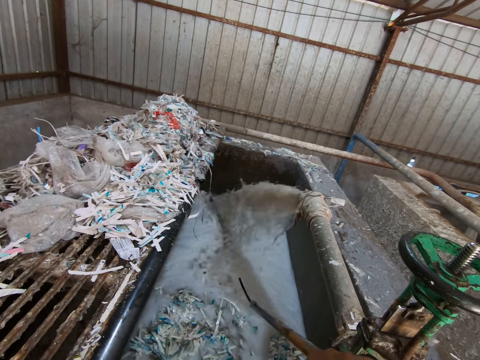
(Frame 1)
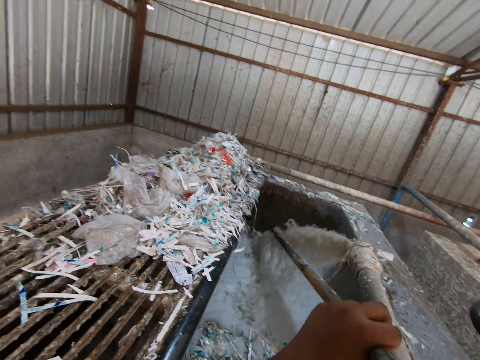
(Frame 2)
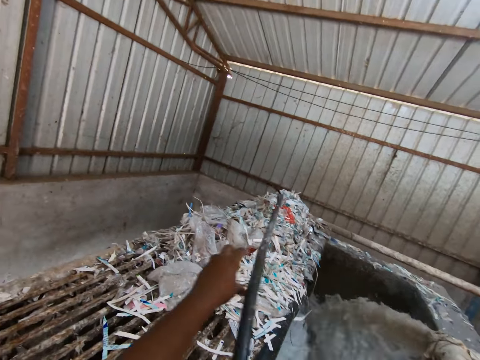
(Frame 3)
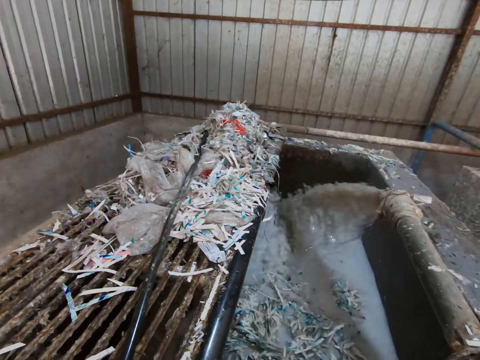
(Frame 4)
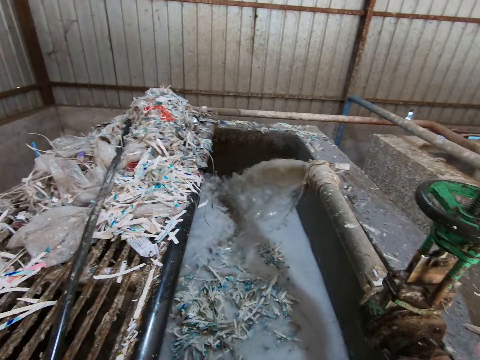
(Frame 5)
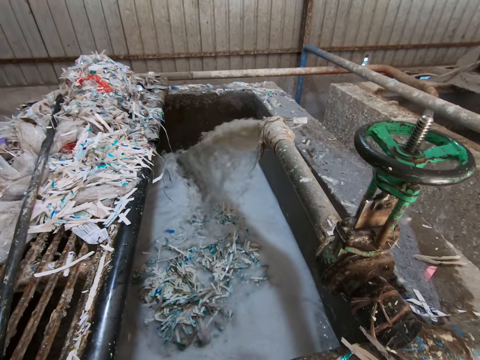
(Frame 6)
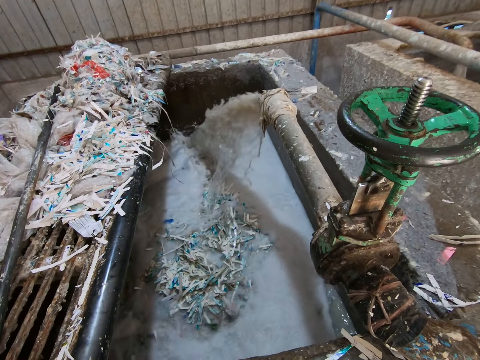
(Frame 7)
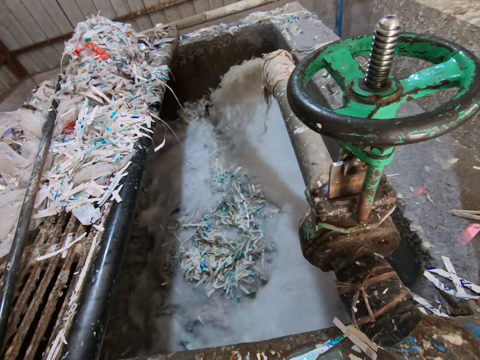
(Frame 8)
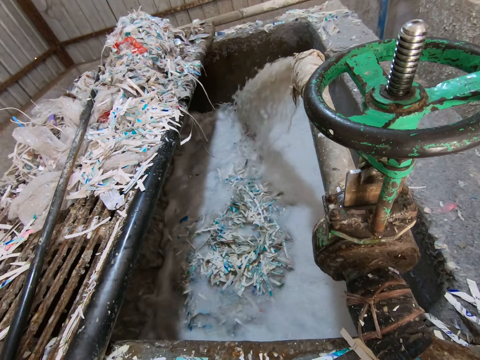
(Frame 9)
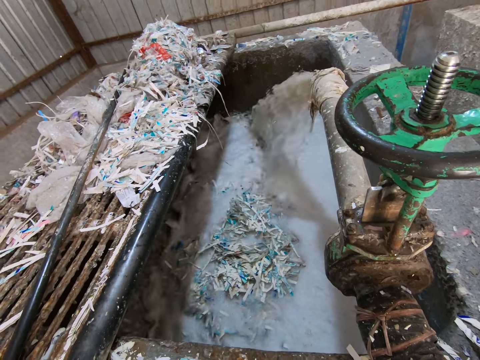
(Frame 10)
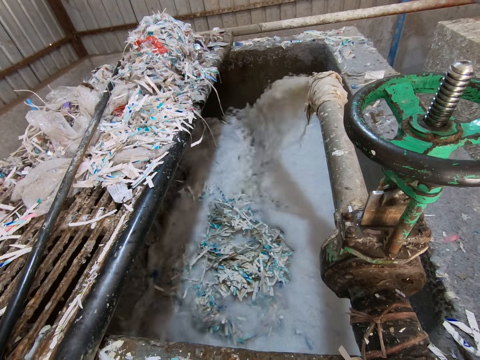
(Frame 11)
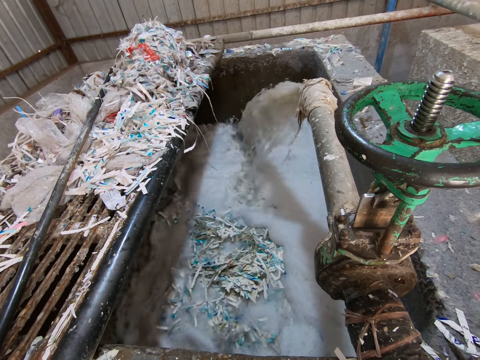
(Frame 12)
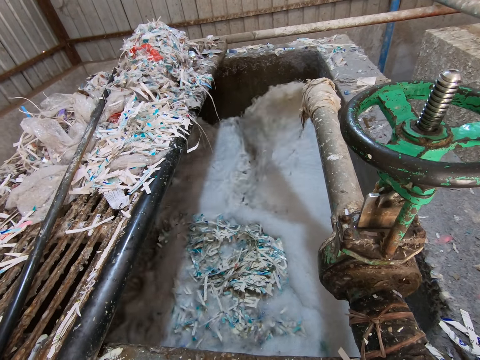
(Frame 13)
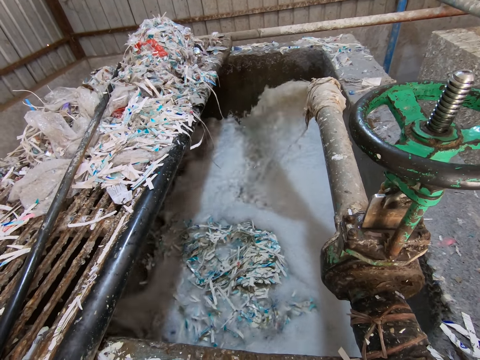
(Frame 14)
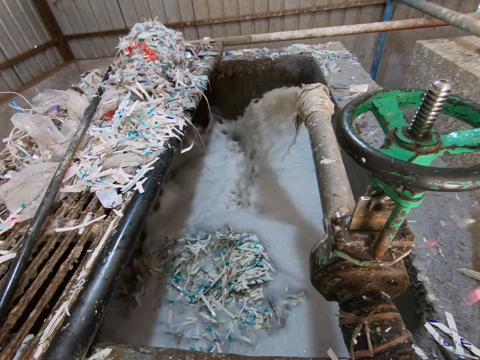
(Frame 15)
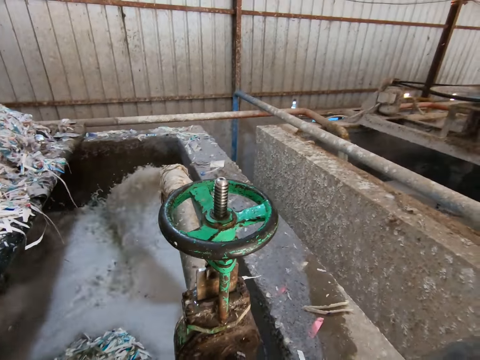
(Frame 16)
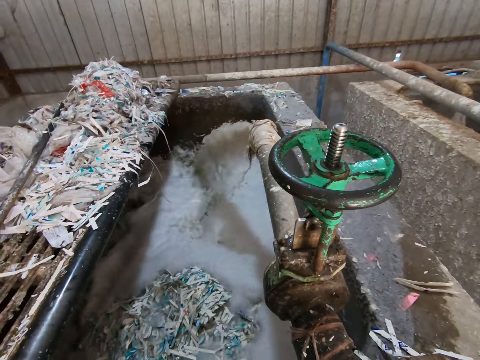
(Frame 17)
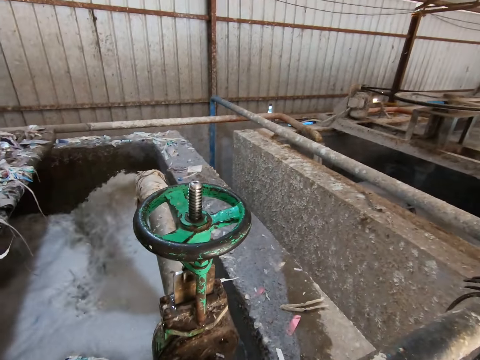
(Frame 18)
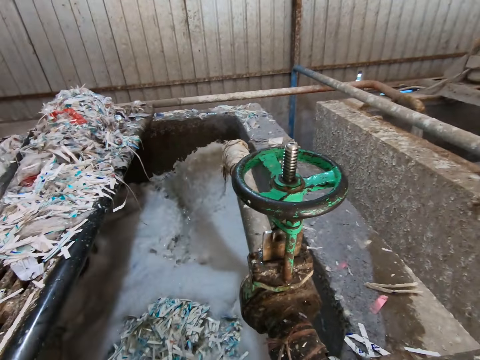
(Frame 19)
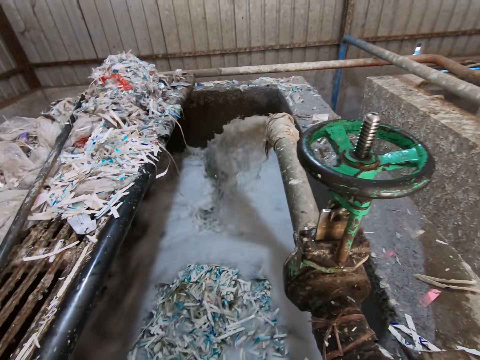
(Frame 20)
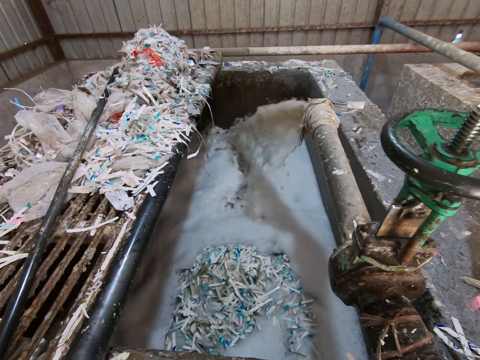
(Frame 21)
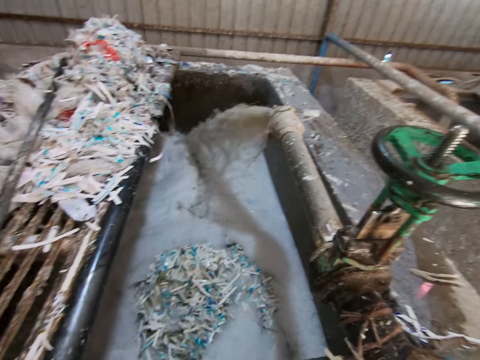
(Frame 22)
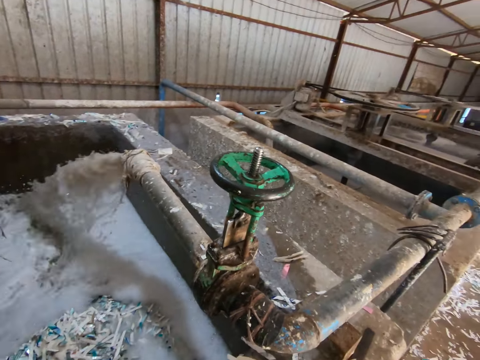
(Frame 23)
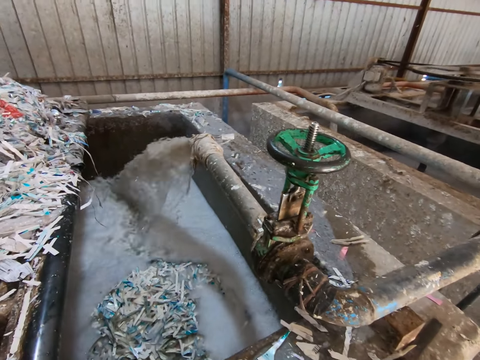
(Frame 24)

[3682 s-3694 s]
The camera wearer throws the metal rod in his hands on the pool top. He looks at the materials inside the water chamber.

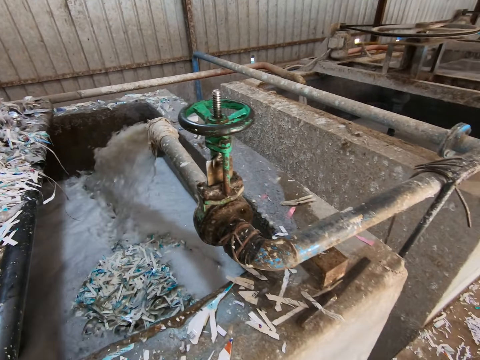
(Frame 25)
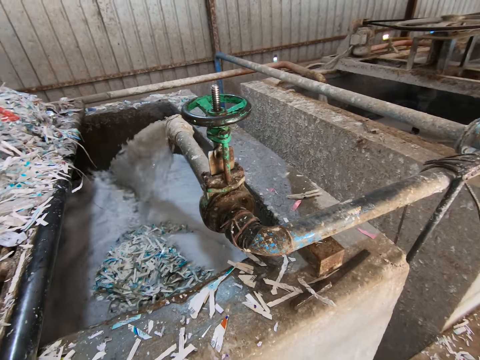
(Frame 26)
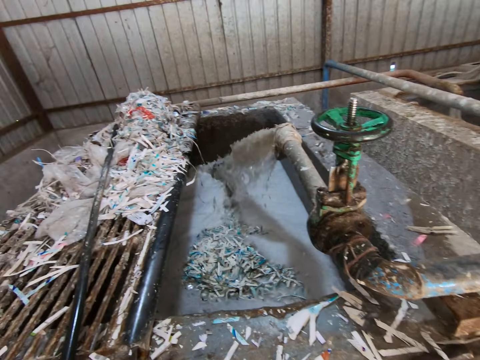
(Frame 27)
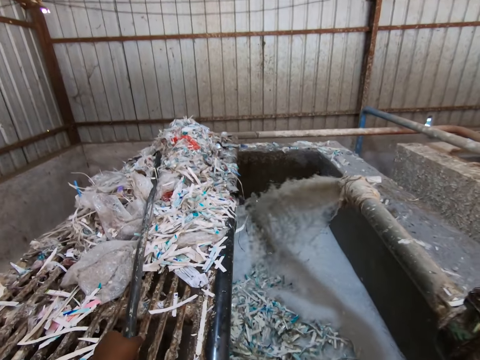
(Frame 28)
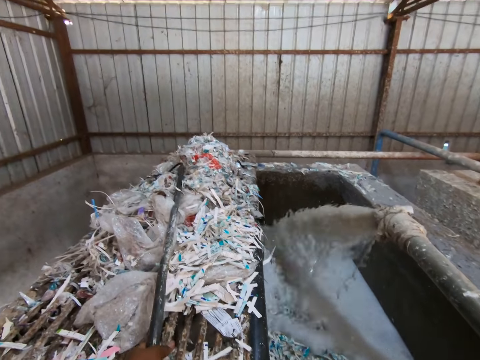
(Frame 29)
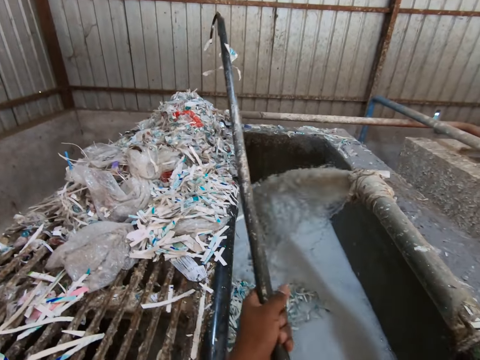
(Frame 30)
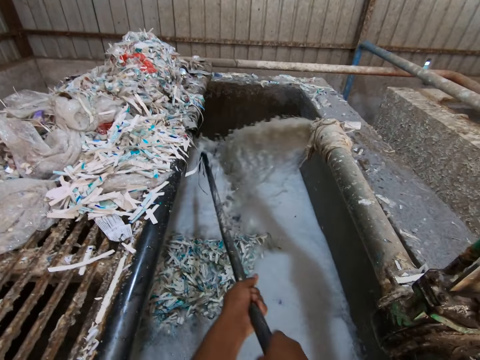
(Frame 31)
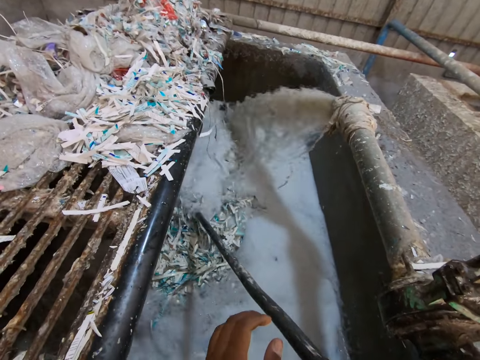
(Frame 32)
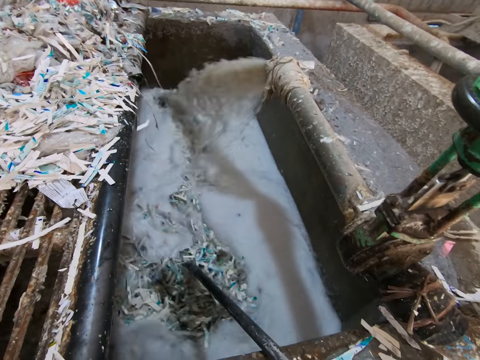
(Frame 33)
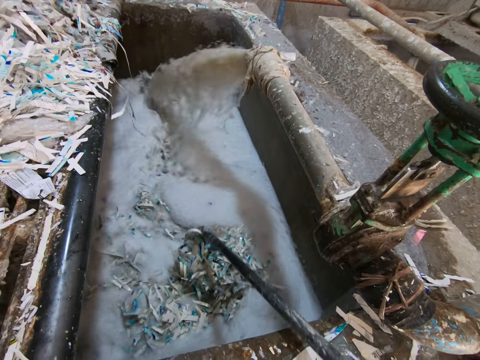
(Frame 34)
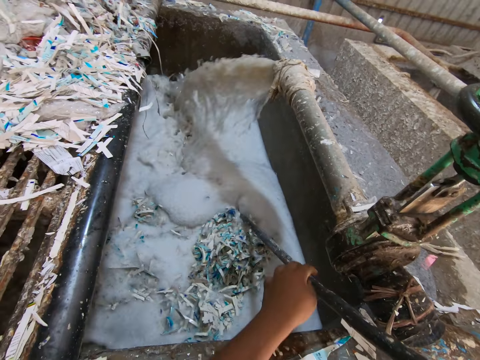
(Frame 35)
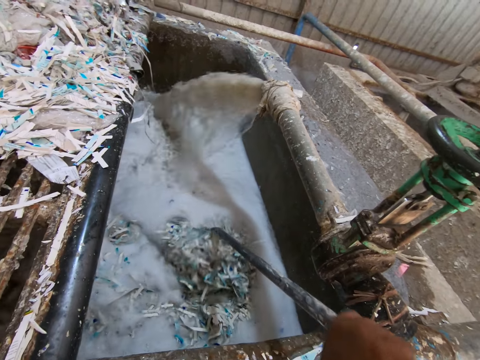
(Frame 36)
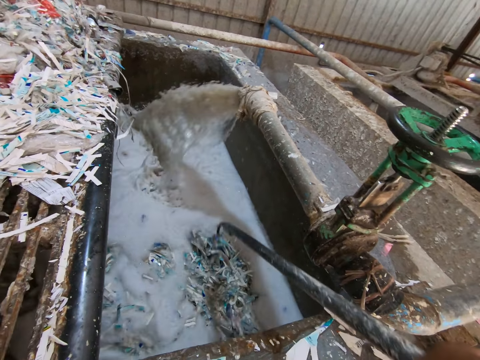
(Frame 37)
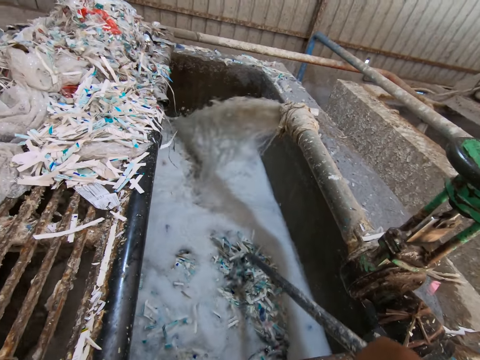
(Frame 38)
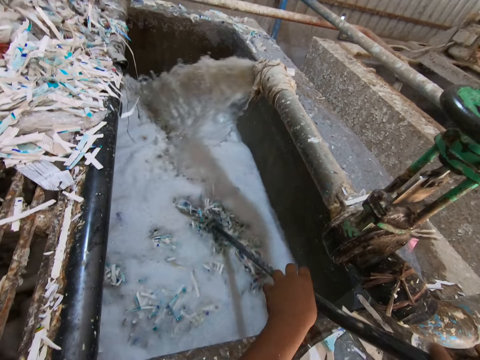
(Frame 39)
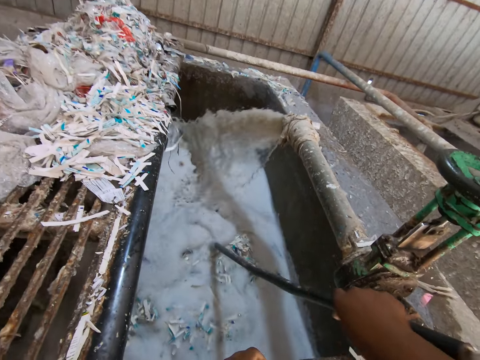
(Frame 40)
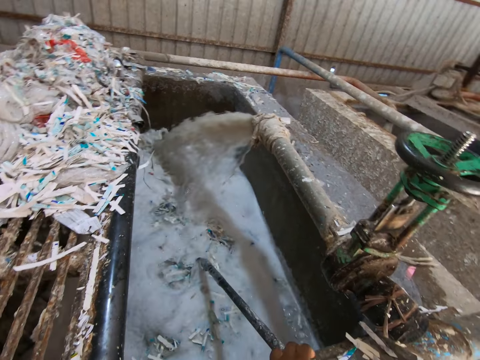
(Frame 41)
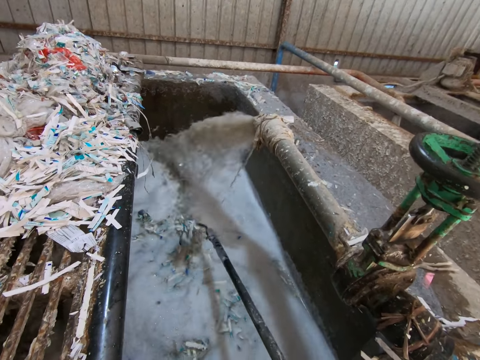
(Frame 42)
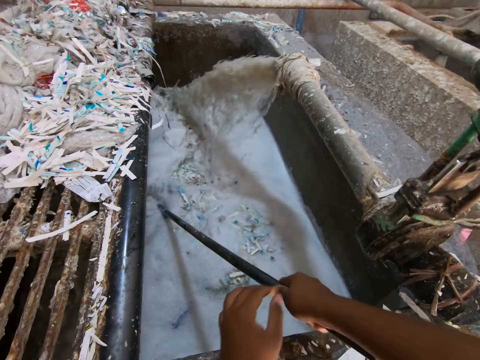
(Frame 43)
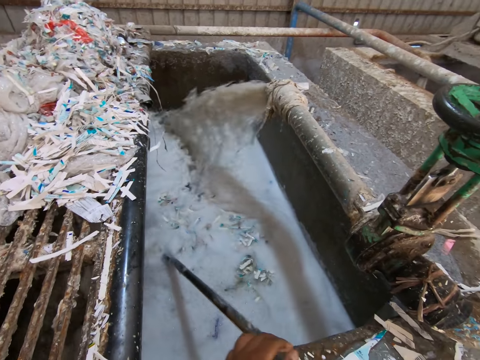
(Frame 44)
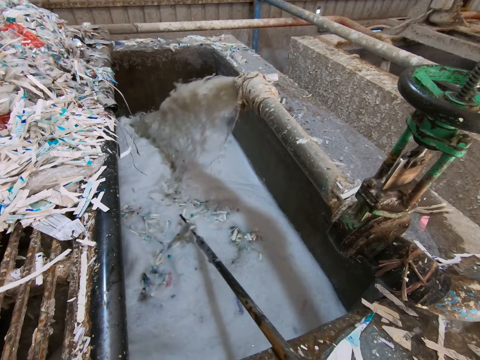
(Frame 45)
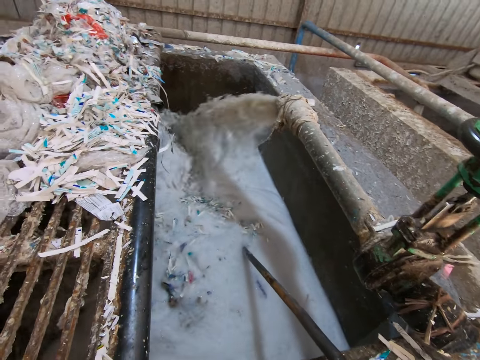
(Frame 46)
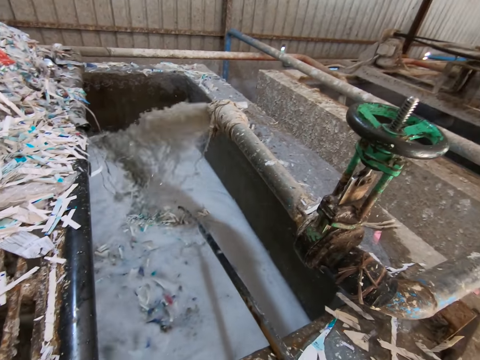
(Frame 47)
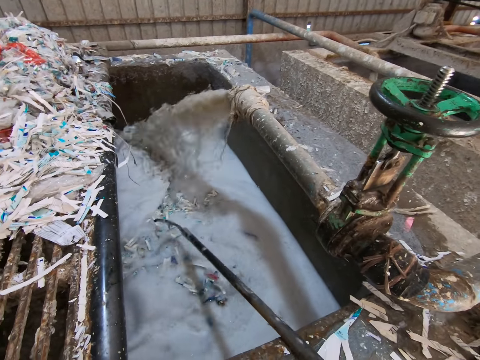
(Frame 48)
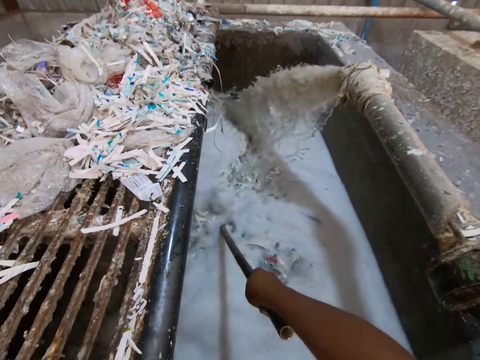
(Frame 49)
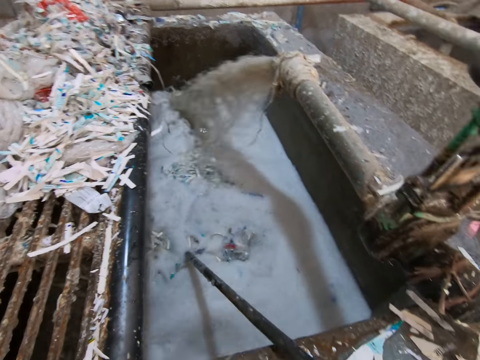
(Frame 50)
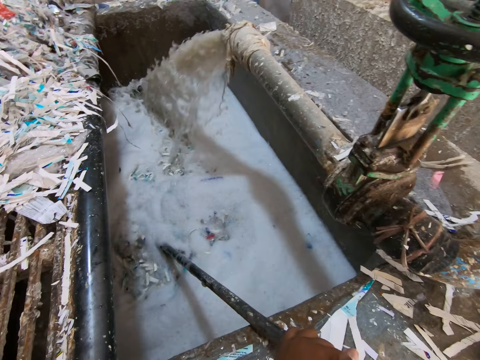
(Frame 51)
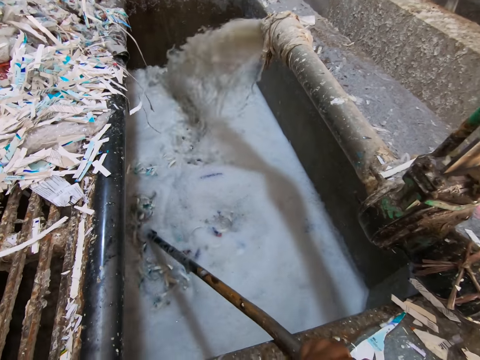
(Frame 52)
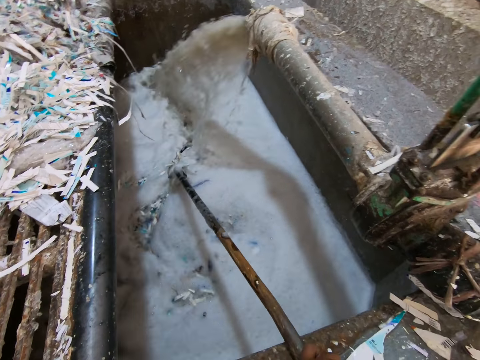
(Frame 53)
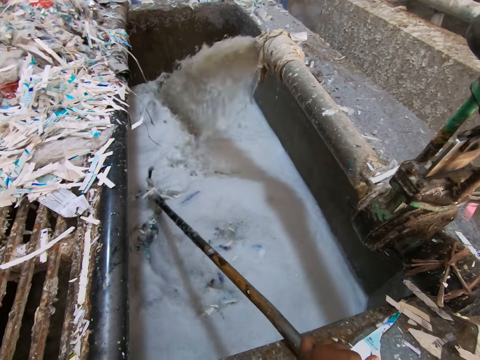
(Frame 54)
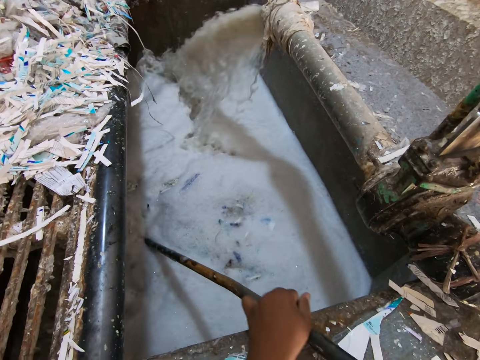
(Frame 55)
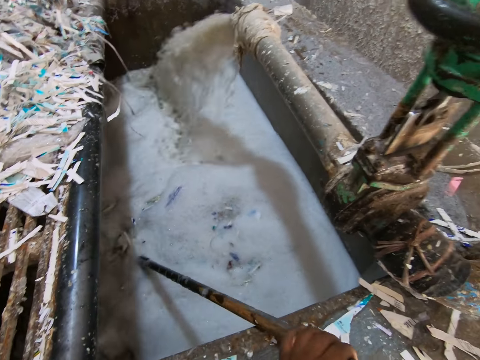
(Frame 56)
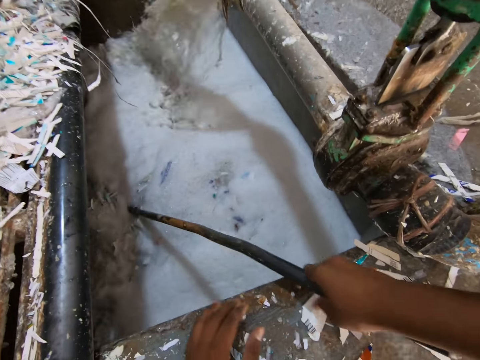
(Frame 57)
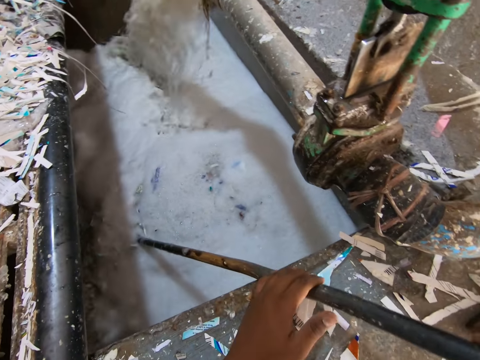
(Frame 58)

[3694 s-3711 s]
The camera wearer picks up the metal rod from the pool top with his left hand. He scatters the papers in the pool with the rod in his hands. He stirs the materials with the metal rod inside the water chamber.
